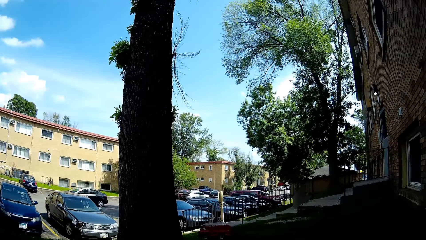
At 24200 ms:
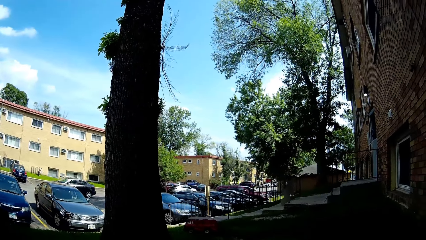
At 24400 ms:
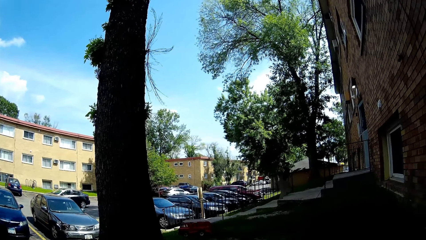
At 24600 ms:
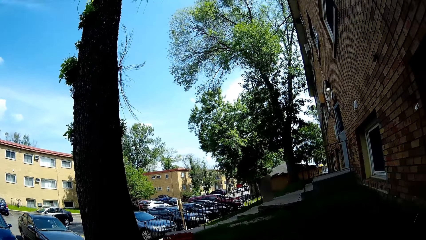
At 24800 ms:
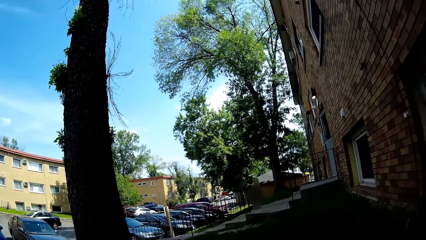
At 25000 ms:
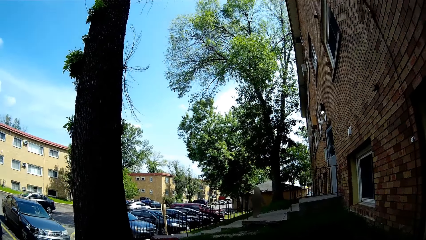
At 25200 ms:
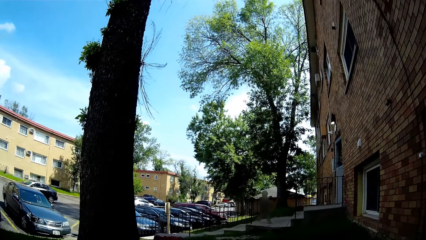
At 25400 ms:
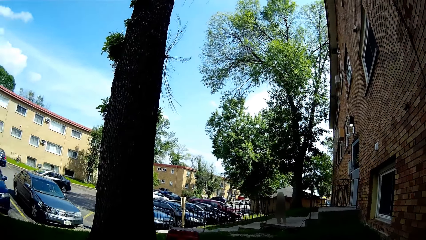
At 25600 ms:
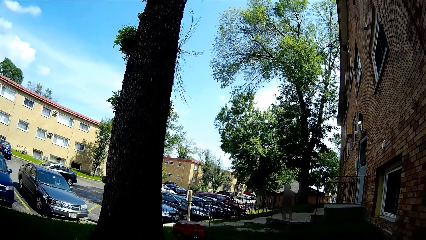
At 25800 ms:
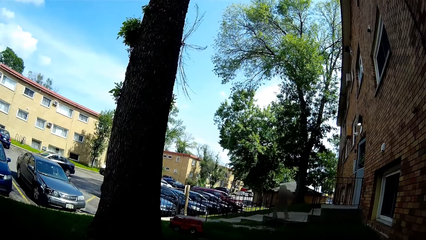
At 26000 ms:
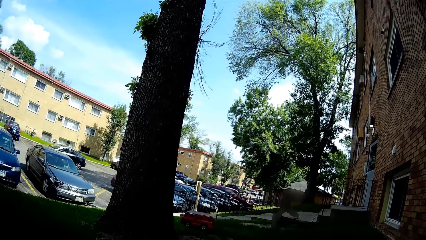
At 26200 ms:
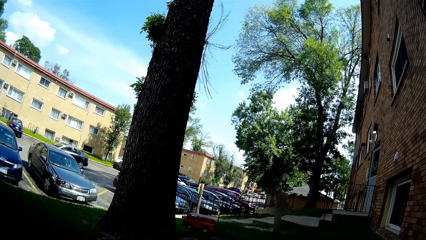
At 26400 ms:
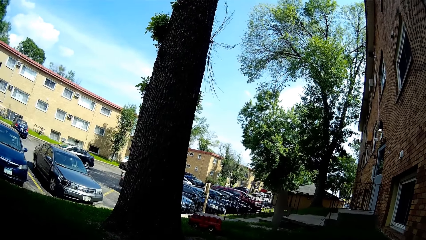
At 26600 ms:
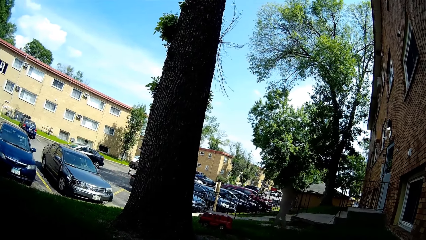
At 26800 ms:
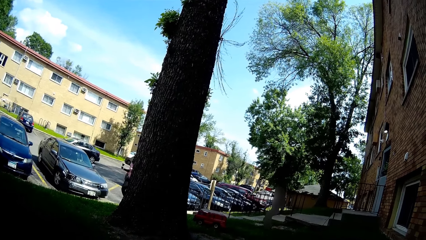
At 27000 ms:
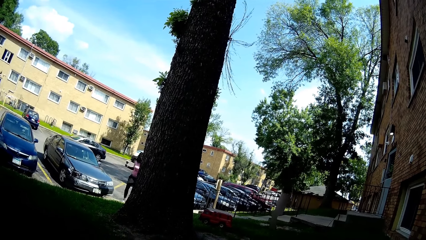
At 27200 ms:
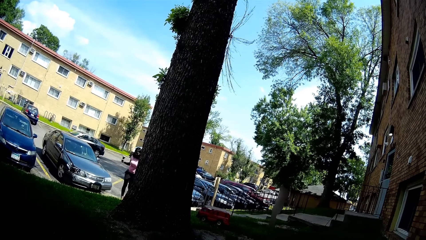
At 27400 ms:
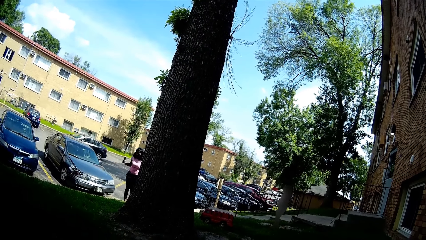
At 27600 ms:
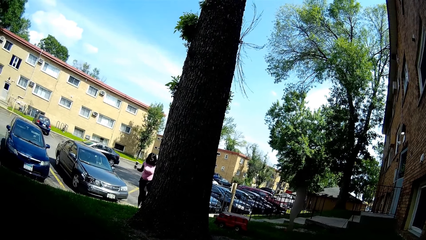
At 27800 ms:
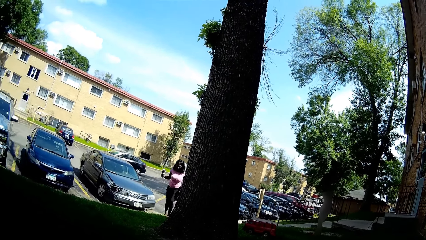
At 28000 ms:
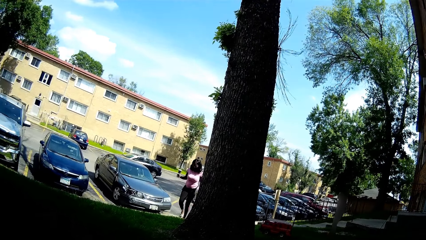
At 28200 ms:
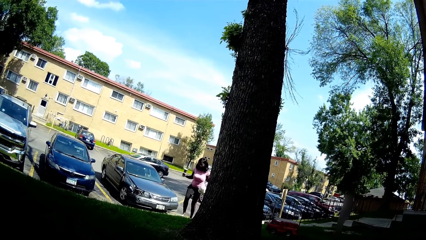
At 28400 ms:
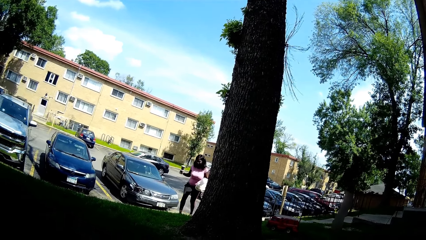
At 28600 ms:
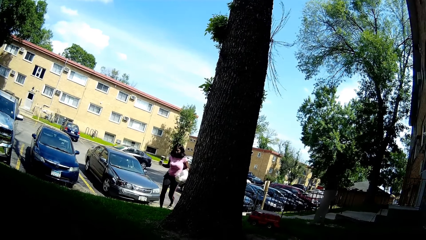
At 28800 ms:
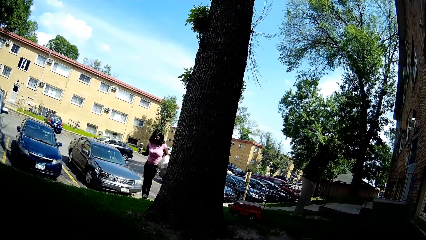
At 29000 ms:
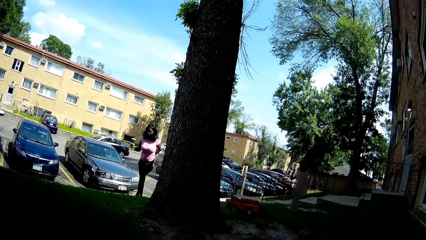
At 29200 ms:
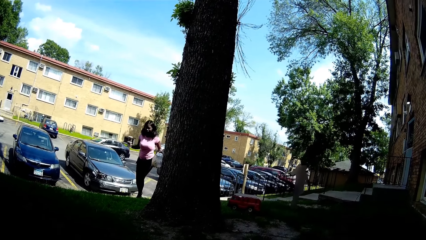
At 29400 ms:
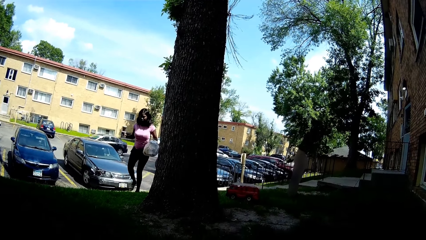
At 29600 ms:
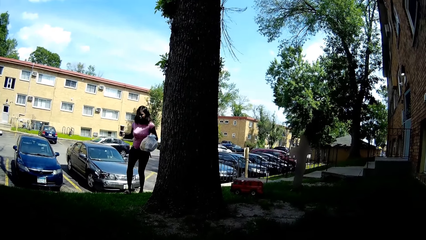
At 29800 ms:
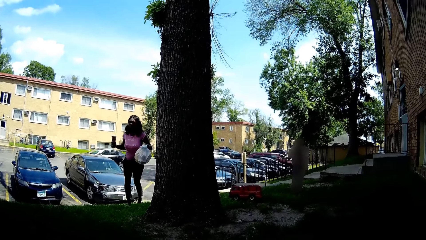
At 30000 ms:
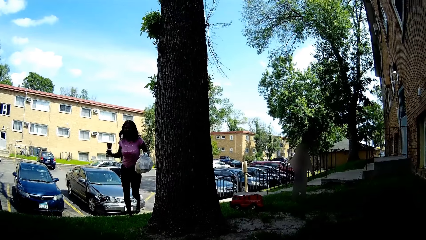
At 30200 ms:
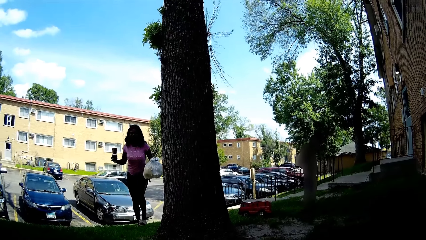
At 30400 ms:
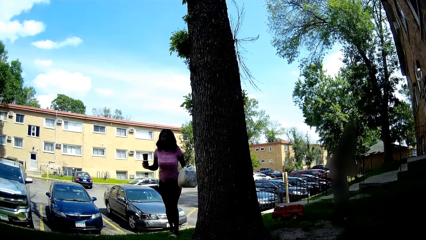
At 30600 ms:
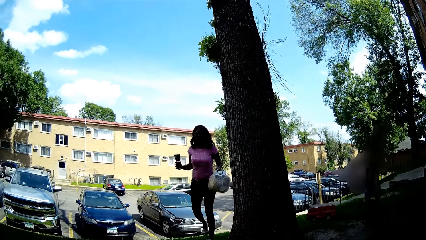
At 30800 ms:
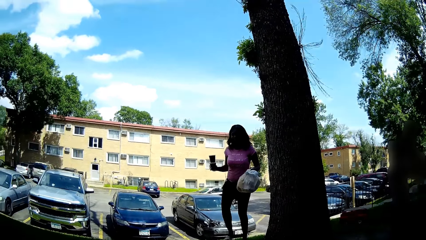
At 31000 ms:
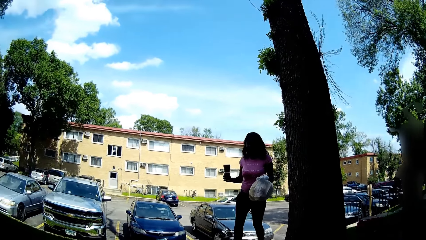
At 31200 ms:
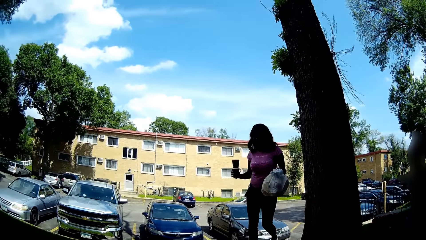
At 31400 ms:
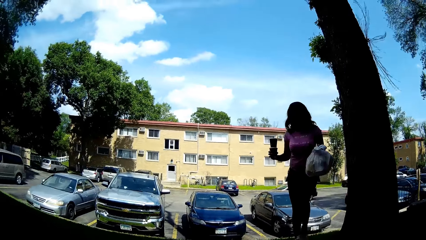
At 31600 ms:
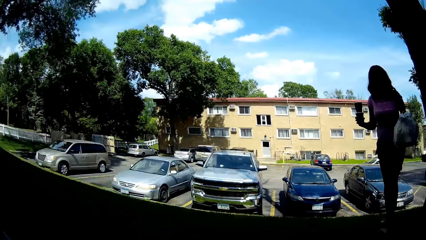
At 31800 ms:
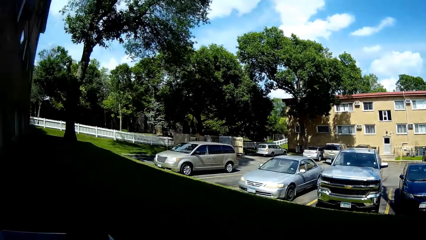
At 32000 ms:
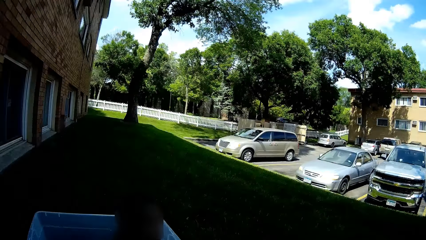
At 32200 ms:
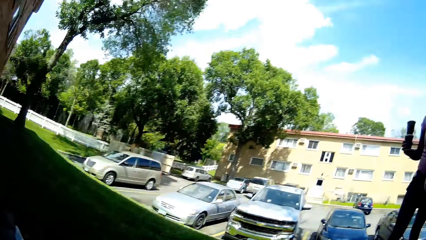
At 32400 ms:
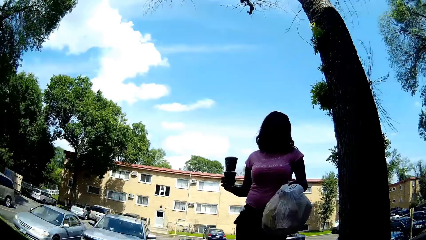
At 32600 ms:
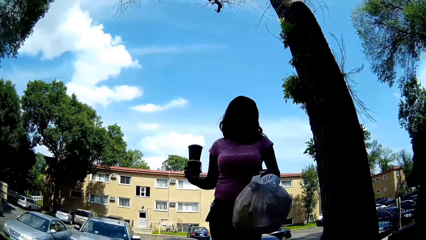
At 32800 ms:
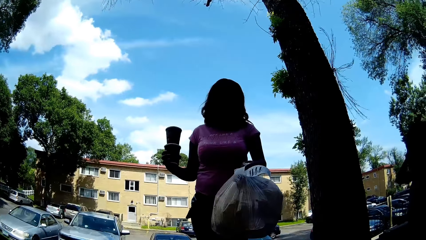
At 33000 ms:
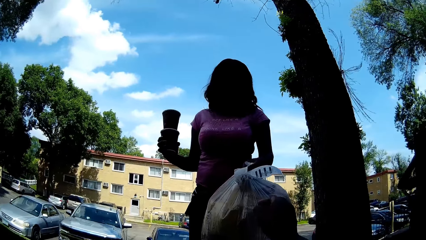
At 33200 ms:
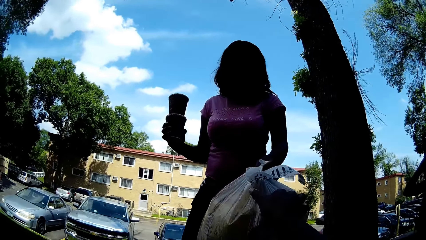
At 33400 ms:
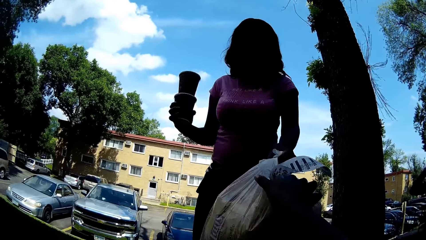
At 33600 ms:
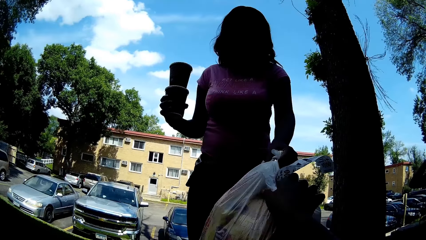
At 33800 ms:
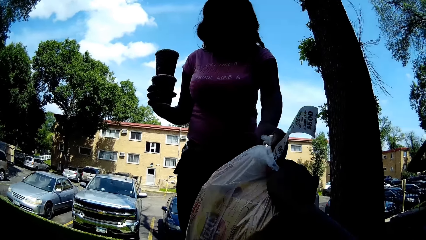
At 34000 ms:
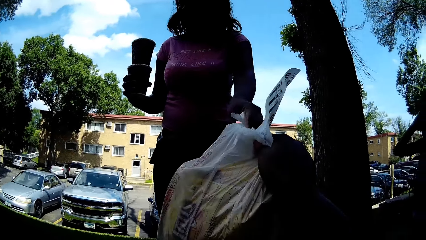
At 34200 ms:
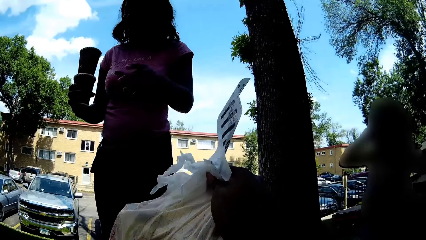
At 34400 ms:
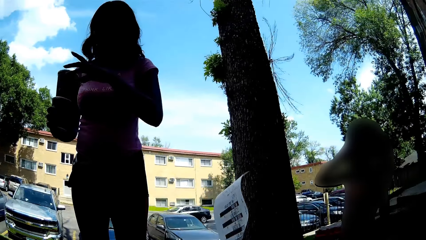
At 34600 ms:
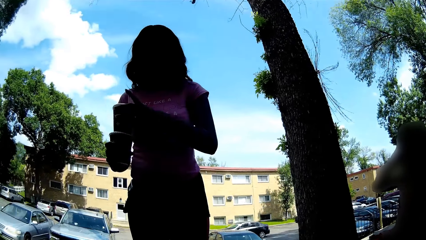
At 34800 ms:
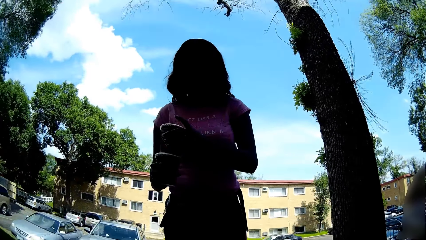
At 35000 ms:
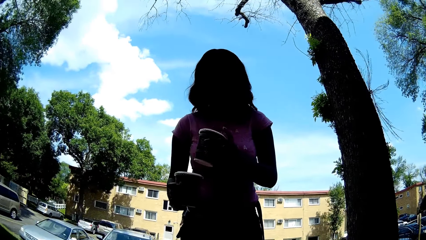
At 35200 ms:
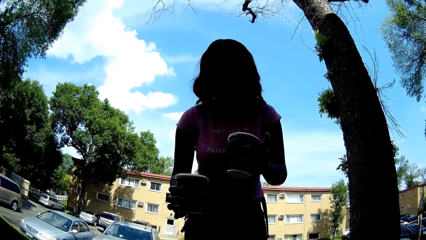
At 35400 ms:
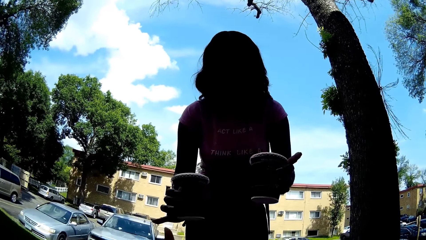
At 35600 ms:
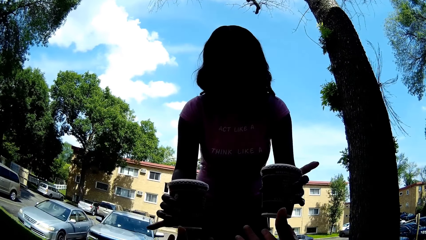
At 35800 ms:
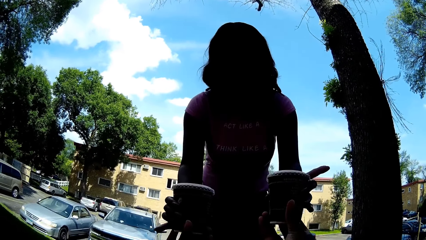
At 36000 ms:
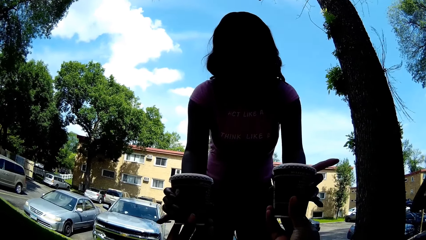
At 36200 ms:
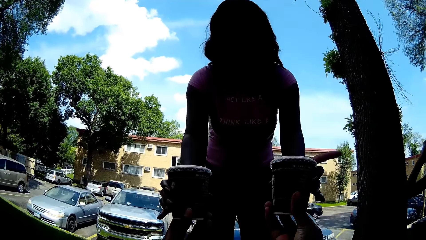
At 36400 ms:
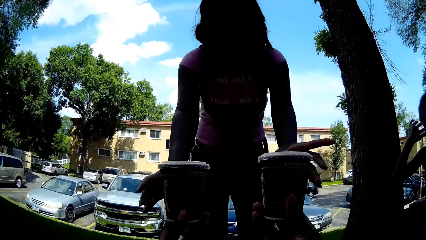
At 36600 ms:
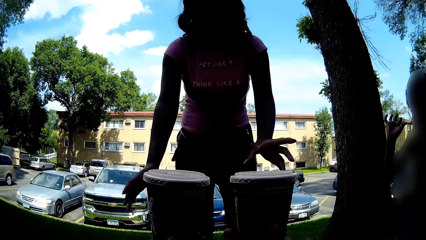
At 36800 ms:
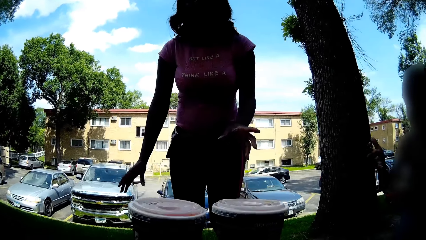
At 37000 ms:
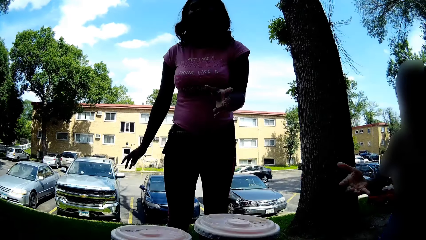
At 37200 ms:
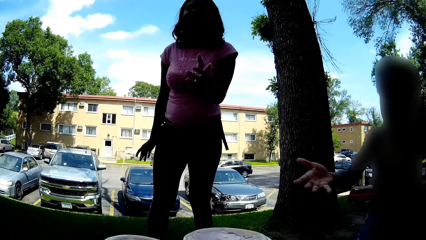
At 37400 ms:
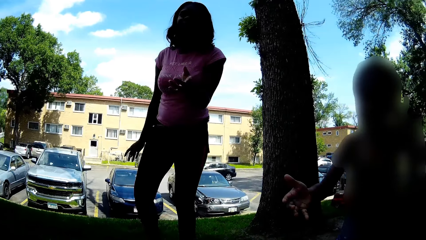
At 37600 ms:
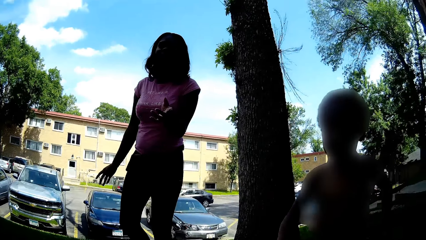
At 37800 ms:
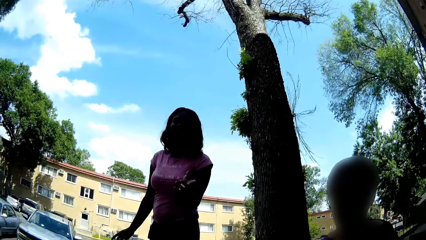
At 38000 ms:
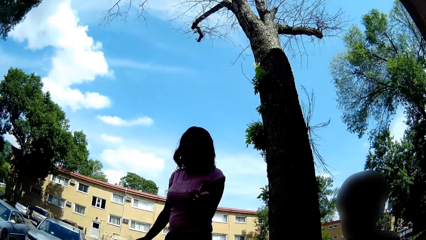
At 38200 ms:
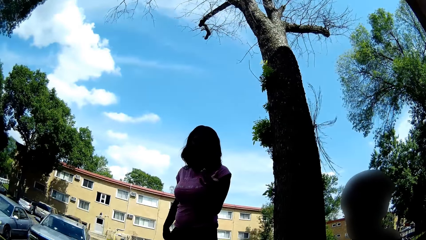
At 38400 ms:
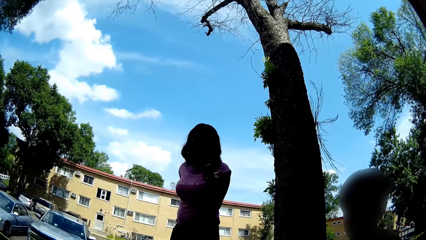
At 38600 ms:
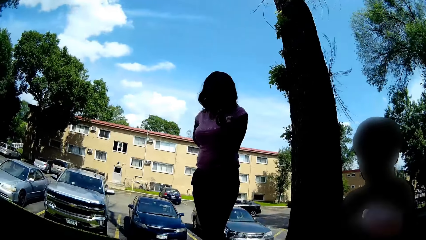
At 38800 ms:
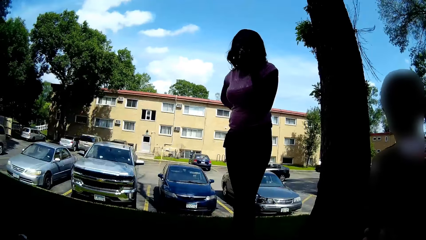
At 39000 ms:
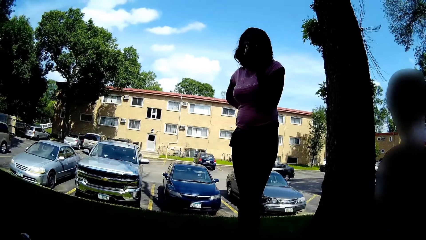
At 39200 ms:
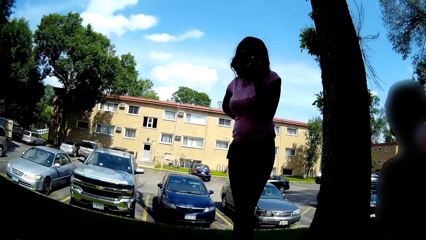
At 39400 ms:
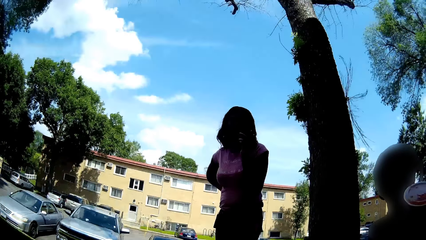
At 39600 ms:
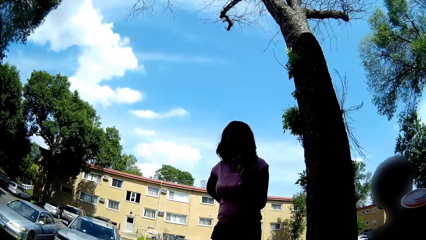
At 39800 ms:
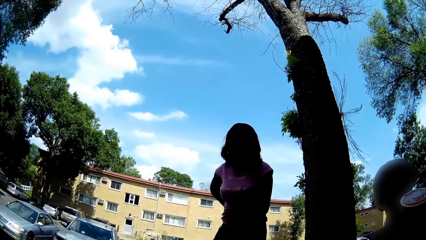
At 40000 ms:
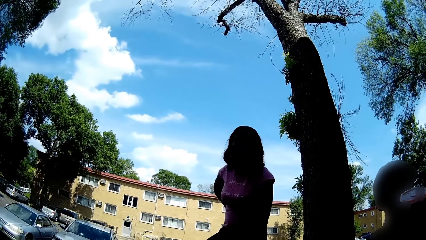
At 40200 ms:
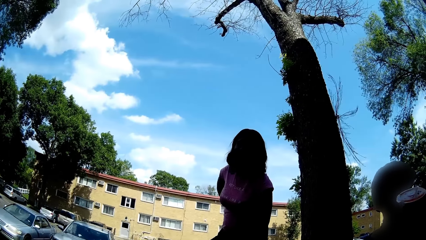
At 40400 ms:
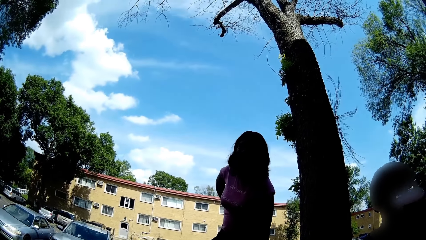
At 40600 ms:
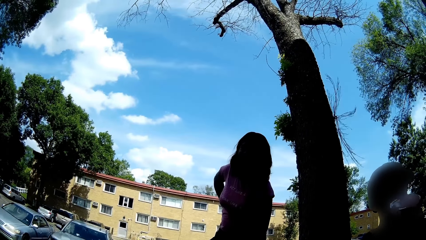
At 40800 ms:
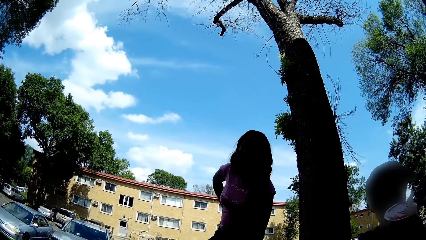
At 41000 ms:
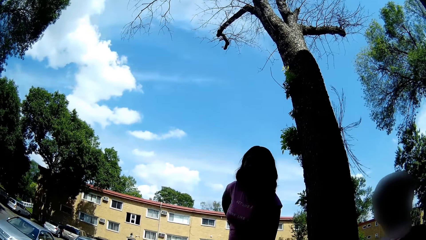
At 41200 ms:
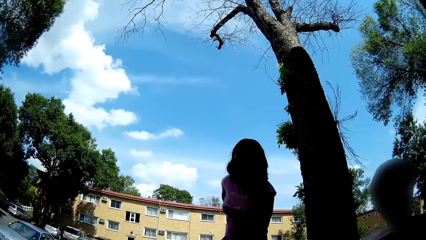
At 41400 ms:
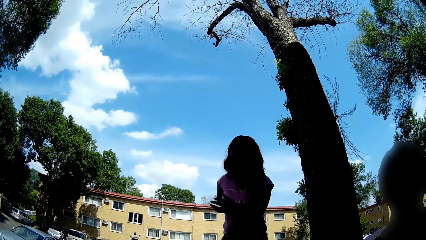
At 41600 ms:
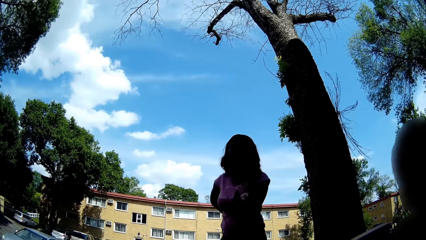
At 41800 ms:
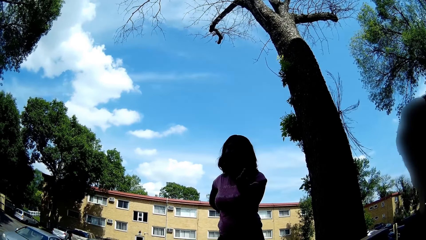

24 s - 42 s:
A boy runs towards the camera wearer. The camera wearer looks at the boy. The woman walks towards the camera wearer. The camera wearer interacts with the woman. She collects a package from the woman. The woman passes one of the cups of soda in her left hand to her right hand. The camera wearer puts the package down. She collects a cup of soda from the woman with her left hand, and collects a cup of soda with her right hand. She interacts with the woman. The boy stretches his right hand towards the camera wearer. The woman talks to the camera wearer. The boy holds the cup of soda with his left hand.
